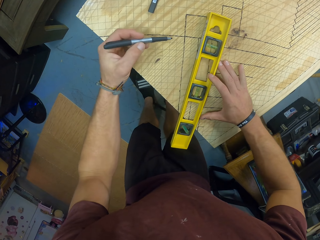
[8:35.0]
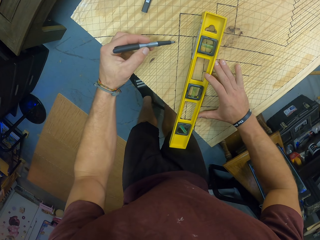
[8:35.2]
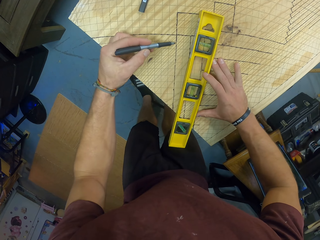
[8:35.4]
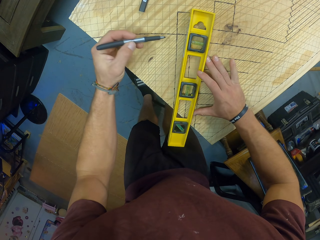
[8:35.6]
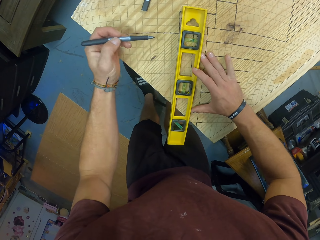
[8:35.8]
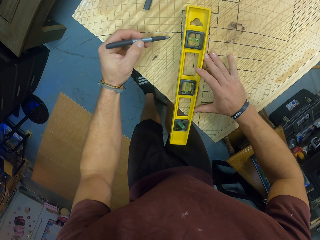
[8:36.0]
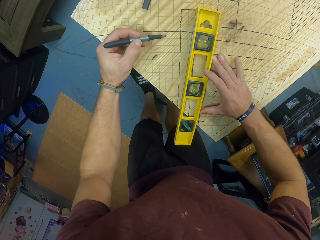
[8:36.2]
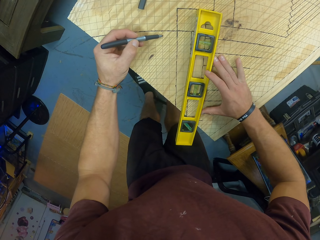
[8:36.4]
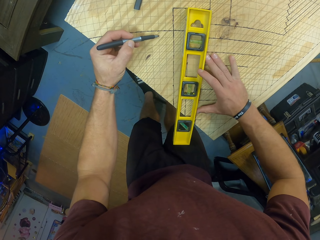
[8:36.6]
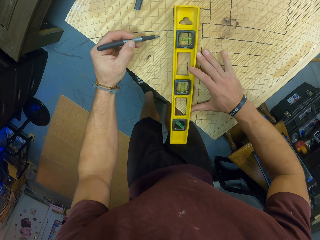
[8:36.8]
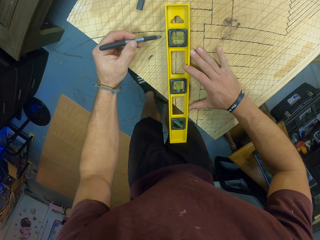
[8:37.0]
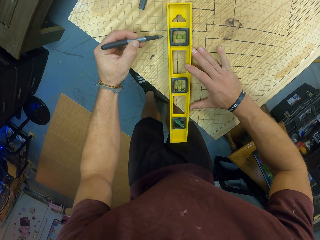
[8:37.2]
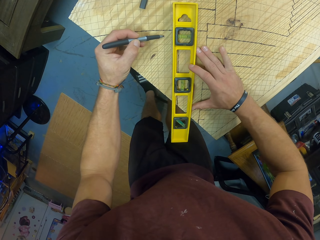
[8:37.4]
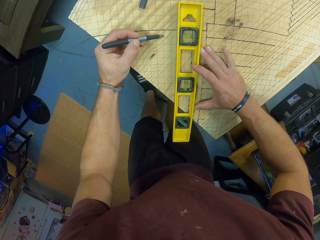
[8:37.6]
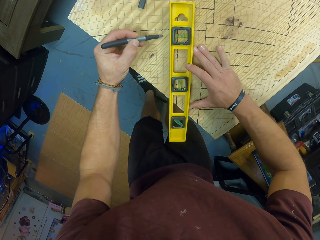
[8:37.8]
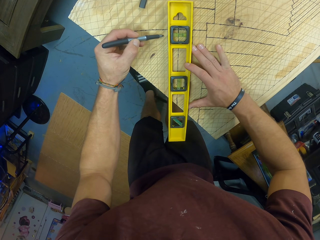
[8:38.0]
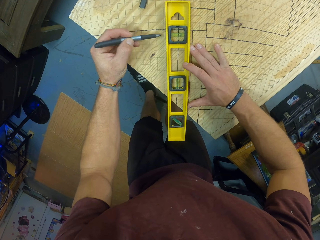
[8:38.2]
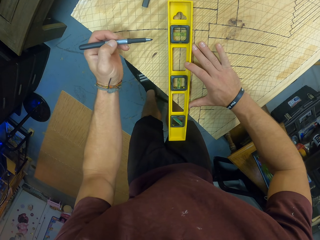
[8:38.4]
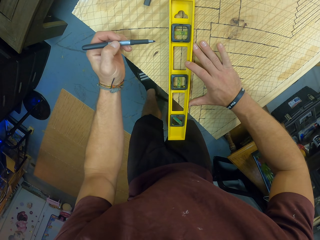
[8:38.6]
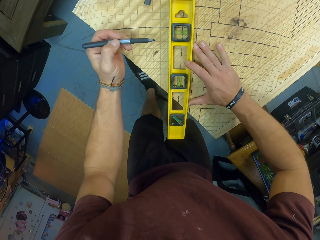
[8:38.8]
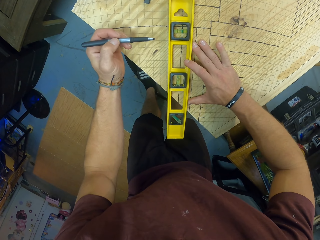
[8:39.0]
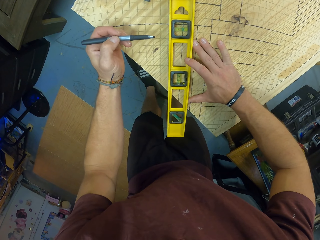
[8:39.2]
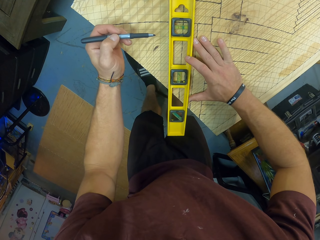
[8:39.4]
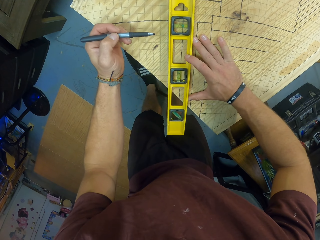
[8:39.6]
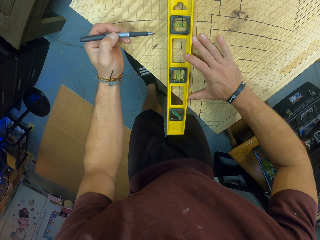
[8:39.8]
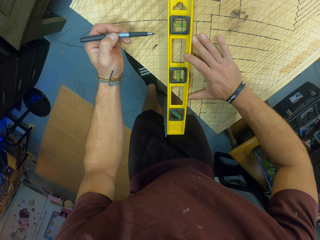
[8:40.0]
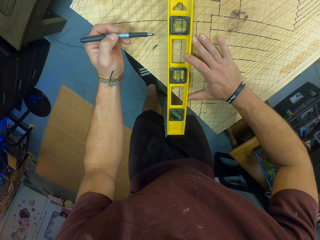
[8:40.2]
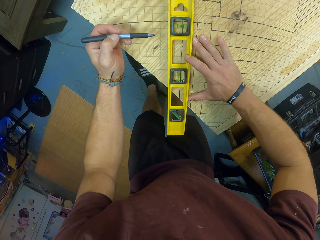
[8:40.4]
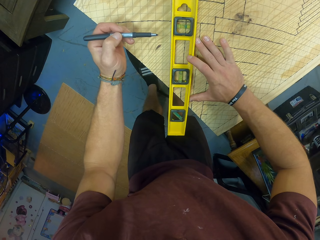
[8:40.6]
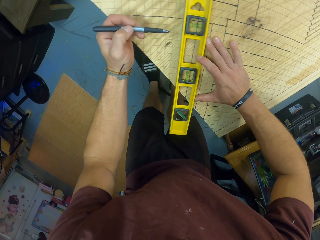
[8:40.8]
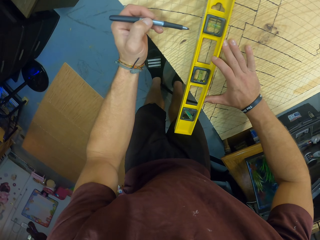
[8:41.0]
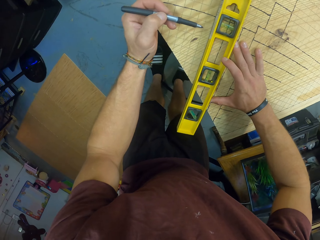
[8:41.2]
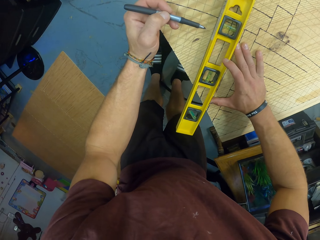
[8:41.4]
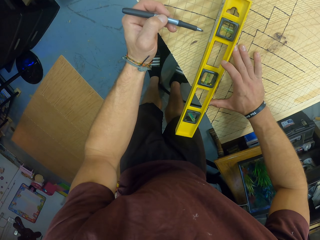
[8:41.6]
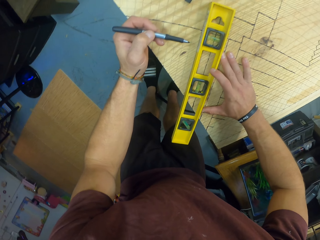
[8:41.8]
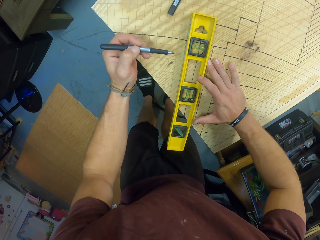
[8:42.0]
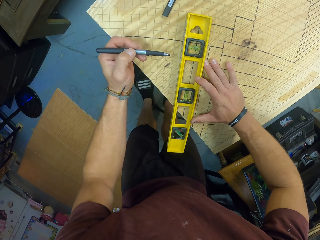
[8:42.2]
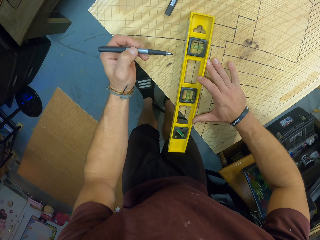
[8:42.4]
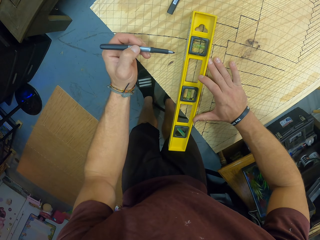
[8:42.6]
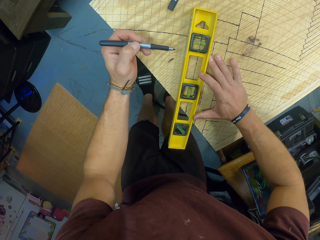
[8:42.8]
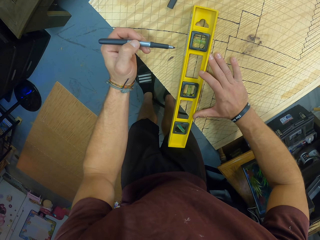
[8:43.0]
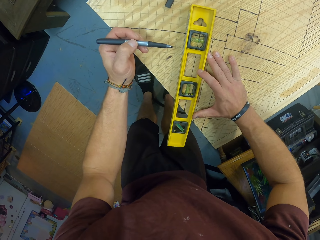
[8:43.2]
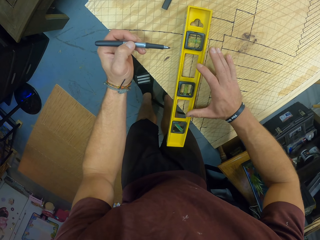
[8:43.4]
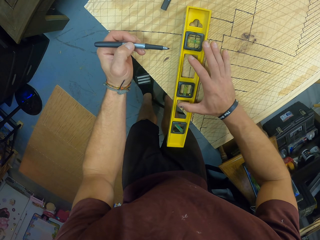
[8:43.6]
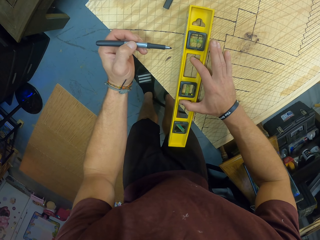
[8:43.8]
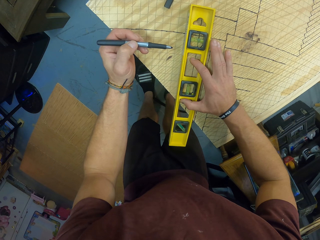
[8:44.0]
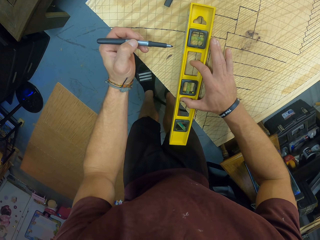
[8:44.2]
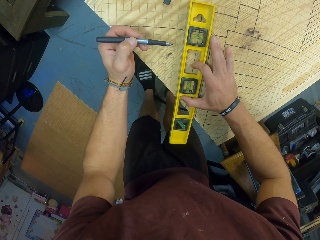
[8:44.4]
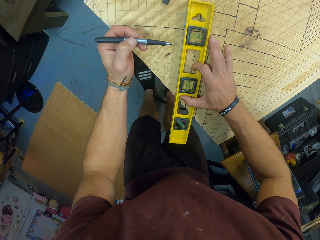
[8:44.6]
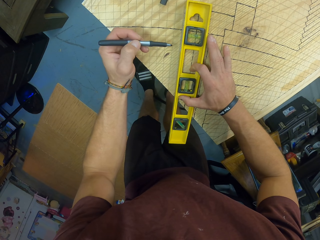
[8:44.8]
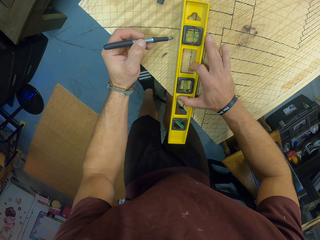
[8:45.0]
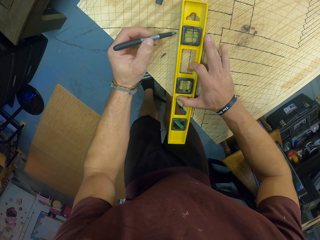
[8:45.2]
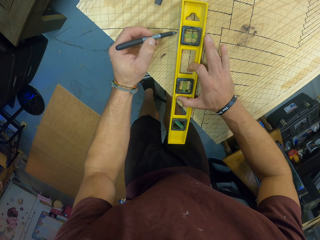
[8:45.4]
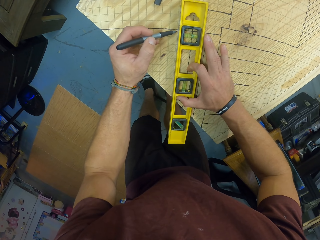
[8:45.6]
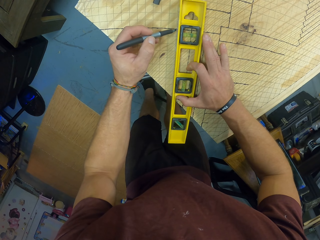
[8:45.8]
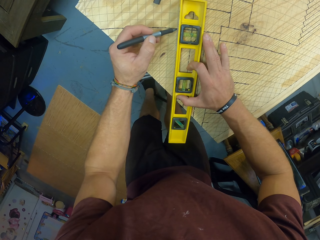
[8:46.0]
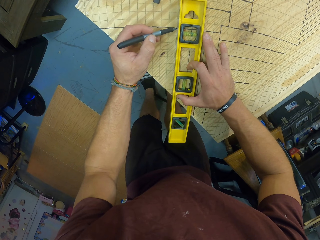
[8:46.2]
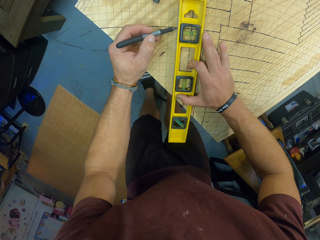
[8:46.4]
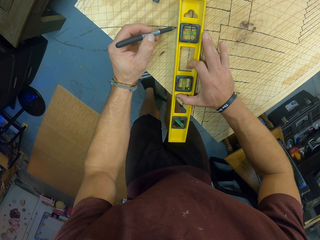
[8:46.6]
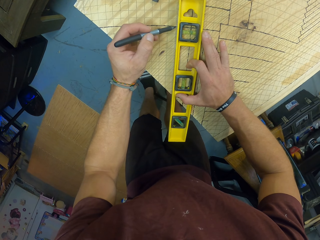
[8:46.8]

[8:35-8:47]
The camera wearer drops the ruler on the wood.

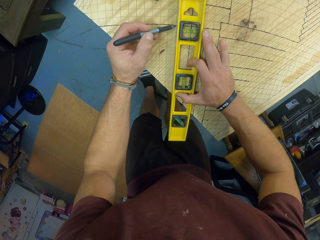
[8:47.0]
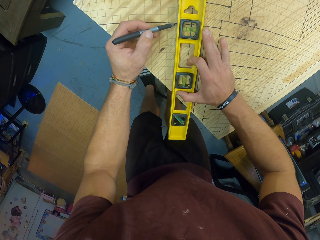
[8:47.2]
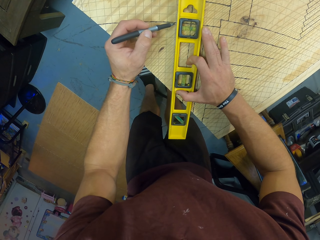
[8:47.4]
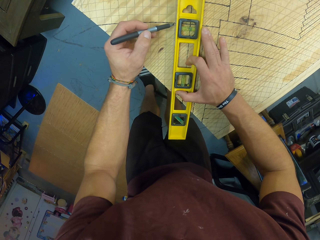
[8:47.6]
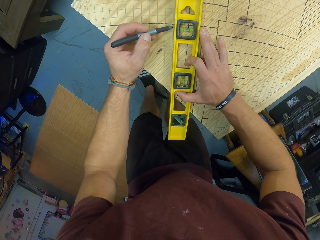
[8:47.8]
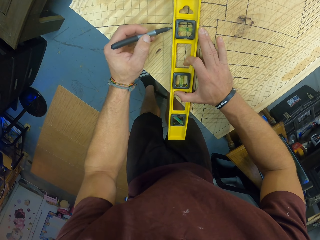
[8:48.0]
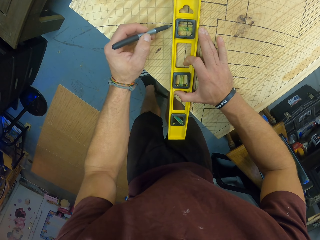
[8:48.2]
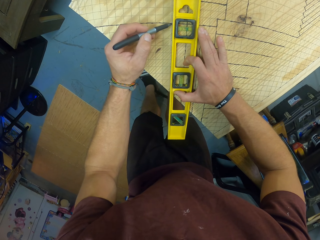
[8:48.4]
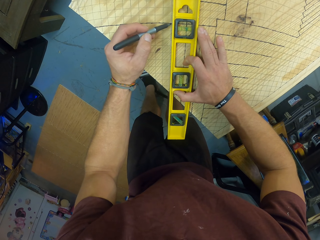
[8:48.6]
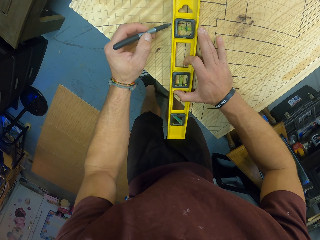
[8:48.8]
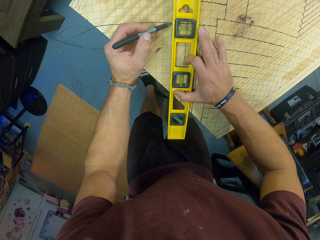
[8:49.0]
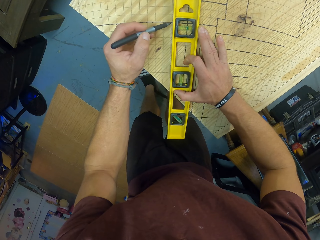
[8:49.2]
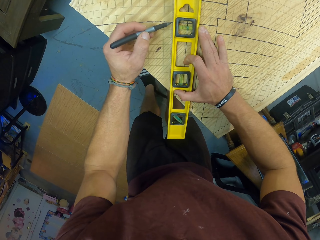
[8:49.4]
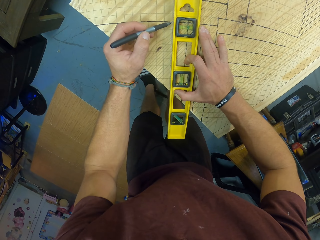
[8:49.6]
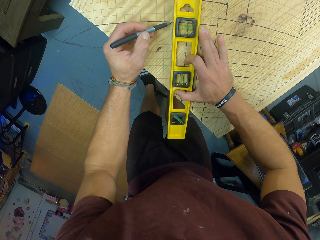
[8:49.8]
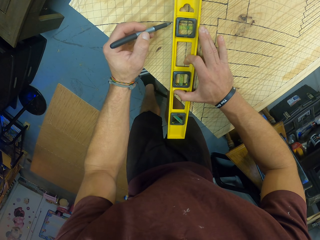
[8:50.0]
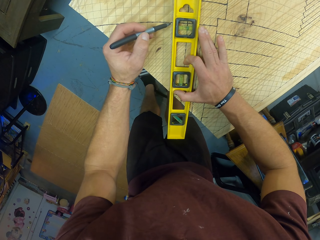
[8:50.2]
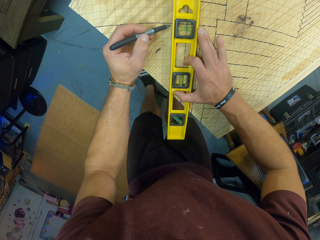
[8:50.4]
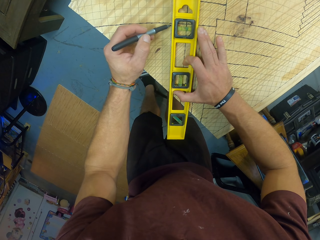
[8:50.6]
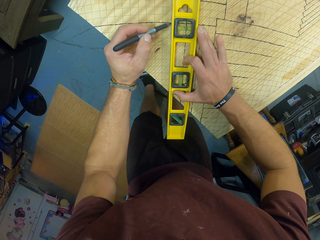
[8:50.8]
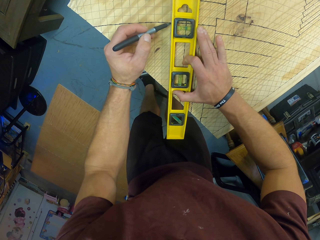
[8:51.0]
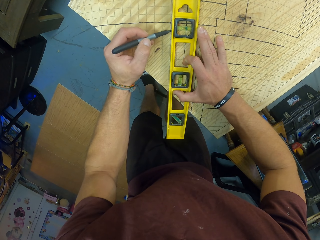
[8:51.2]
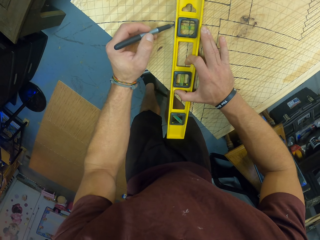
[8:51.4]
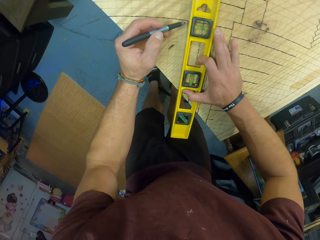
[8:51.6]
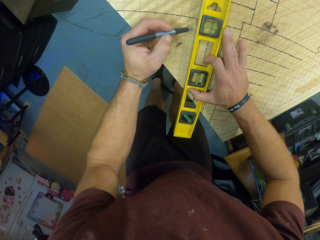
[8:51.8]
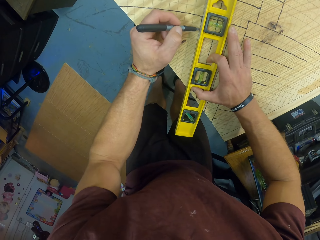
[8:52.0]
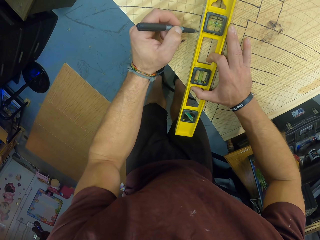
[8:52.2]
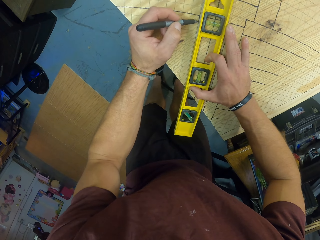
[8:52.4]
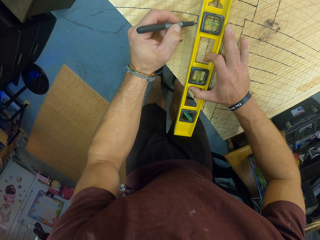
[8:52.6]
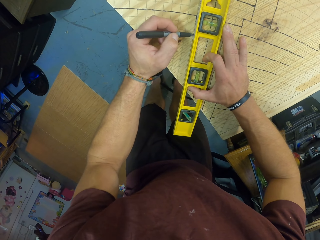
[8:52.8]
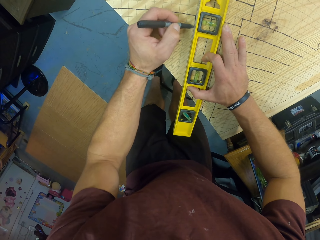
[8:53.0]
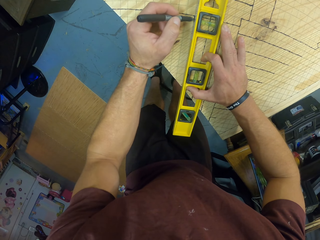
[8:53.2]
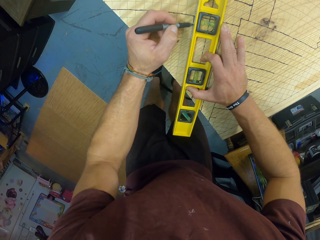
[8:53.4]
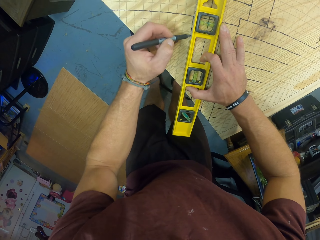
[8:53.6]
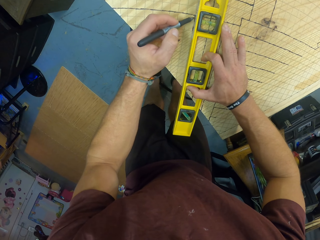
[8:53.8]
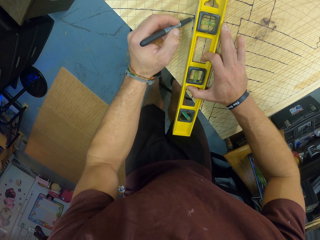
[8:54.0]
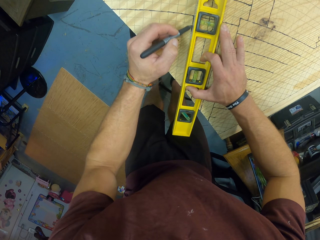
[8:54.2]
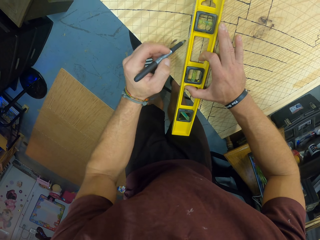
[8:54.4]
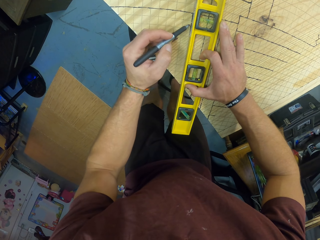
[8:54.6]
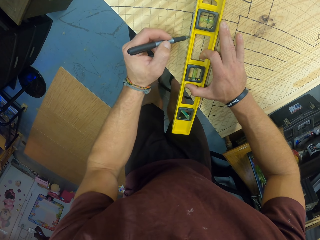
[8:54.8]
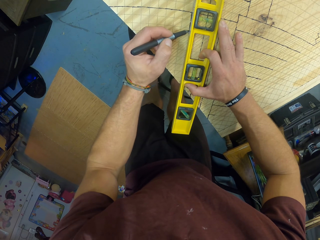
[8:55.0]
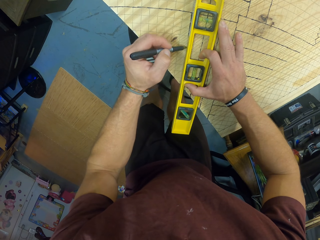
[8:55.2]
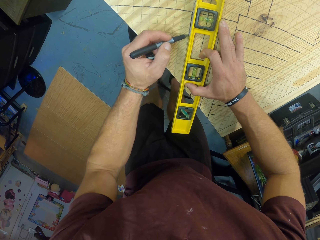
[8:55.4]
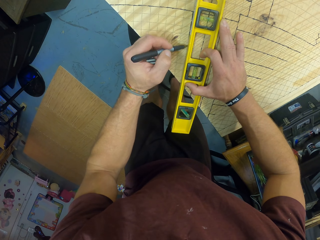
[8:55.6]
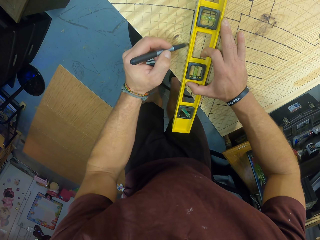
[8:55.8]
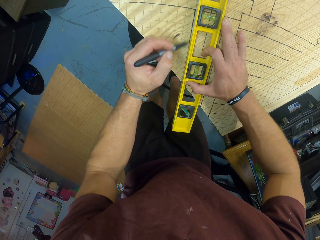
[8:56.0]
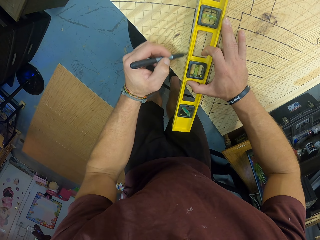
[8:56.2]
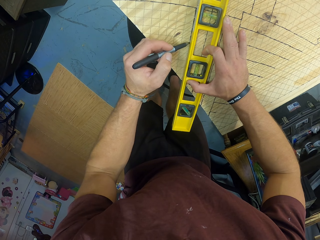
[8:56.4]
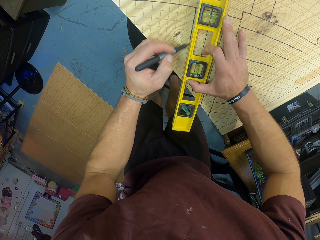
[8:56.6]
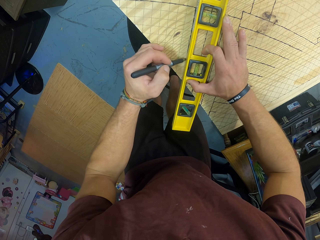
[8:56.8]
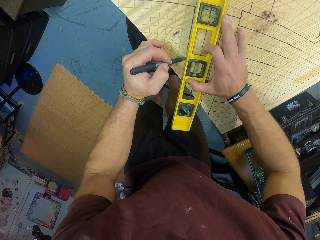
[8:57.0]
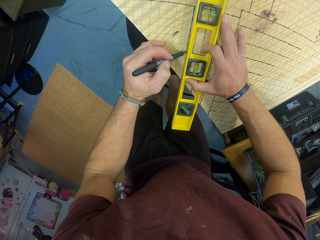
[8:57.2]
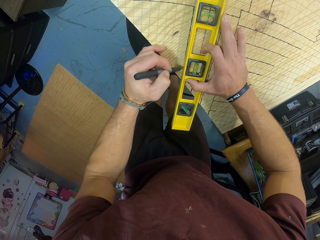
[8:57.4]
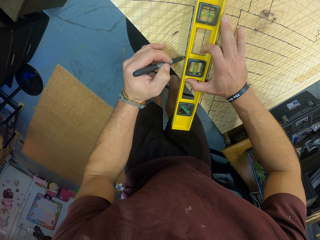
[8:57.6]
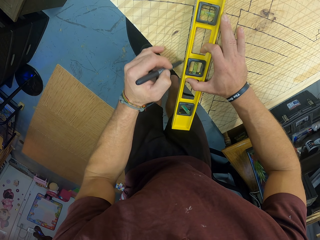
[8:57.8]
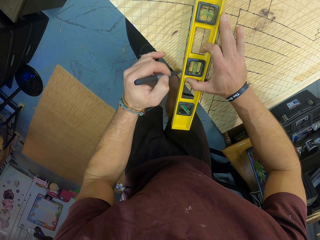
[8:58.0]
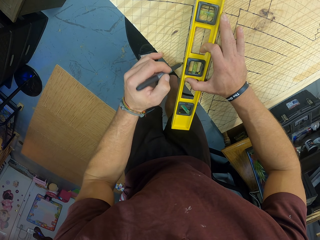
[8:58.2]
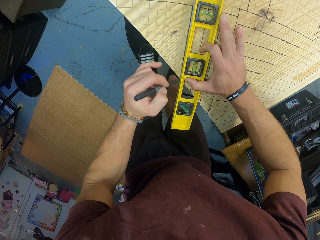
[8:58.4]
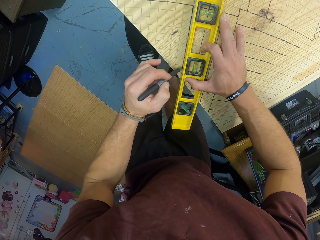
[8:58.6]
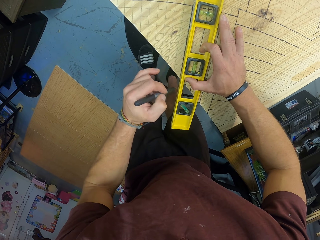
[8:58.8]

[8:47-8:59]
The camera wearer draws a line on the board with the marker in his left hand and the spirit leveler in his right hand.
